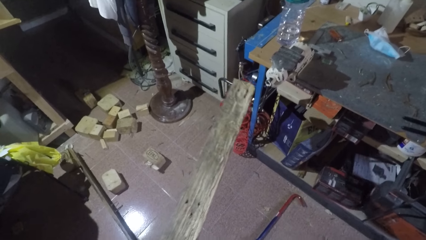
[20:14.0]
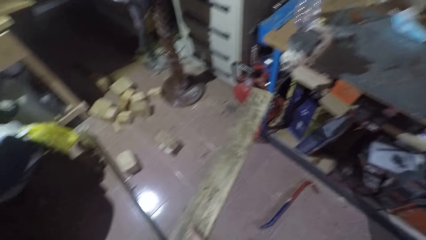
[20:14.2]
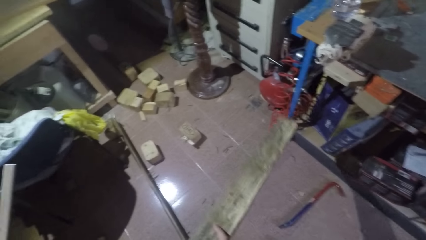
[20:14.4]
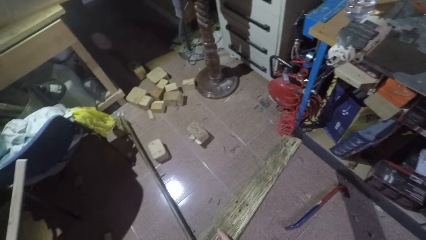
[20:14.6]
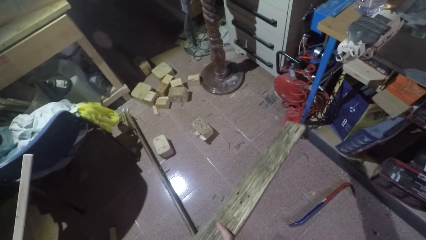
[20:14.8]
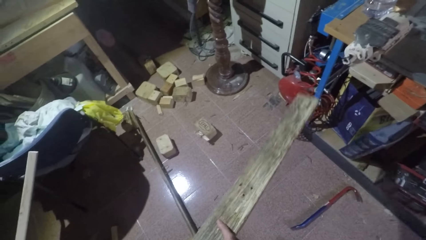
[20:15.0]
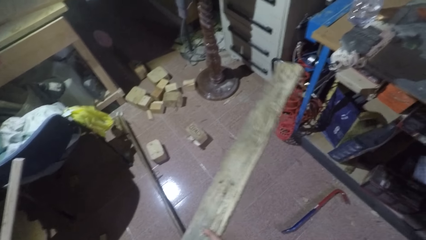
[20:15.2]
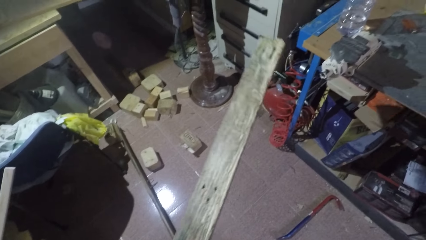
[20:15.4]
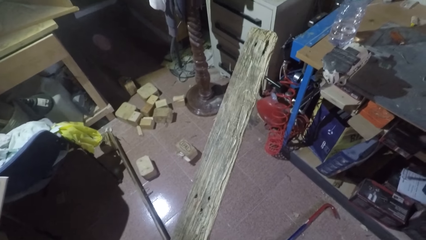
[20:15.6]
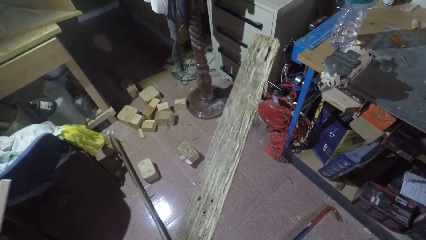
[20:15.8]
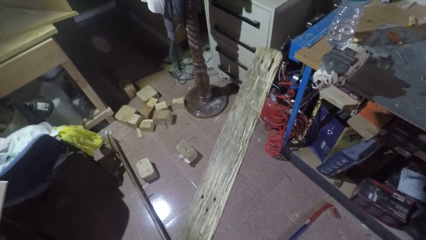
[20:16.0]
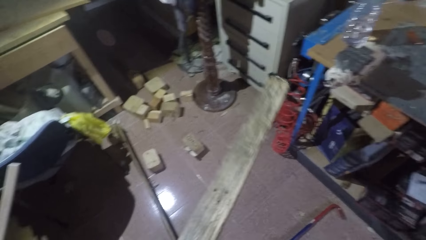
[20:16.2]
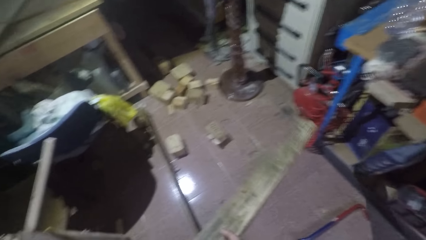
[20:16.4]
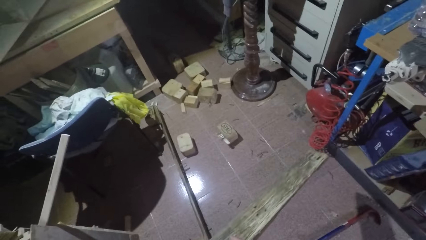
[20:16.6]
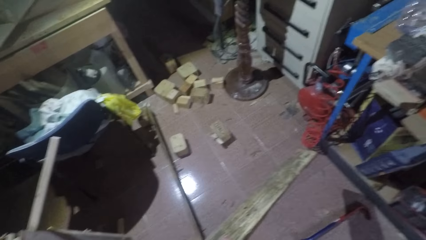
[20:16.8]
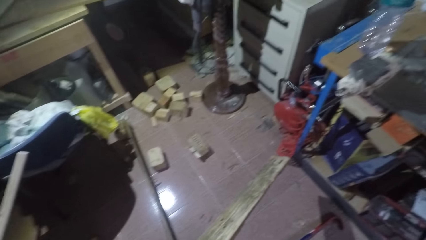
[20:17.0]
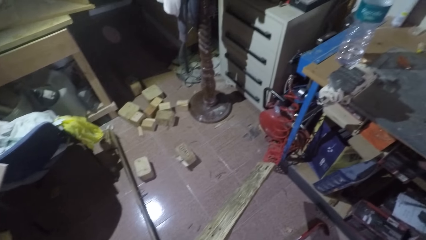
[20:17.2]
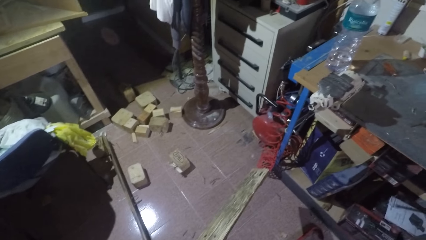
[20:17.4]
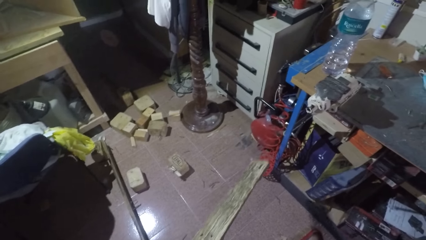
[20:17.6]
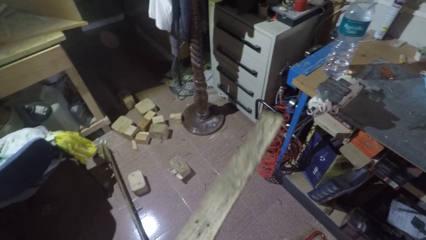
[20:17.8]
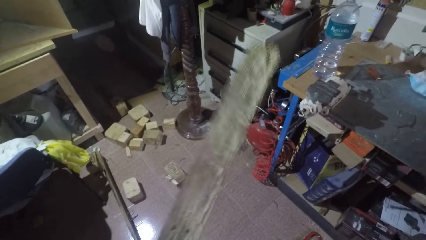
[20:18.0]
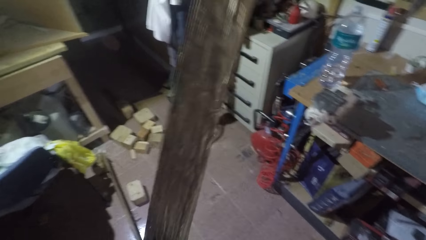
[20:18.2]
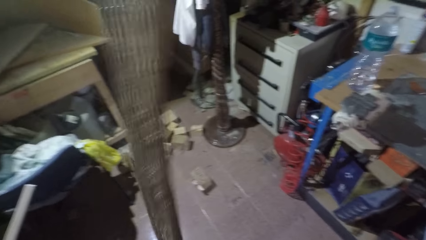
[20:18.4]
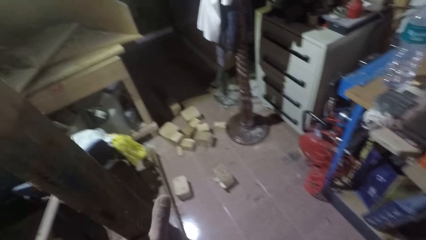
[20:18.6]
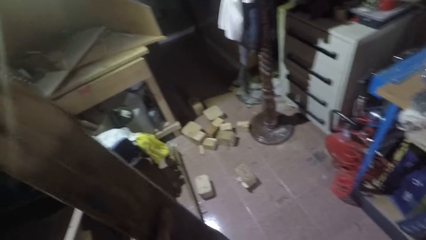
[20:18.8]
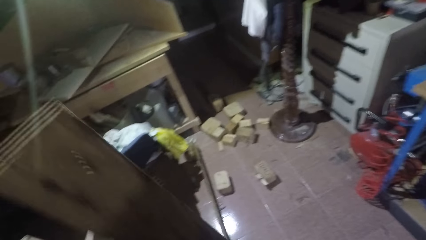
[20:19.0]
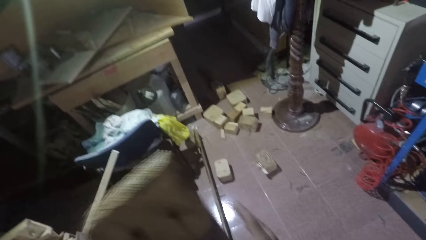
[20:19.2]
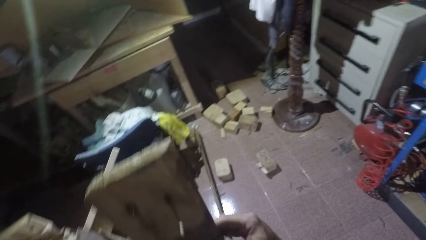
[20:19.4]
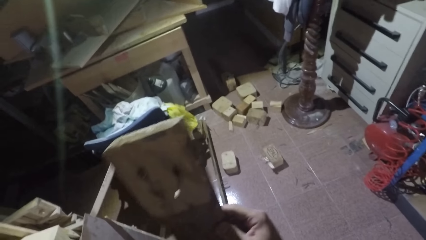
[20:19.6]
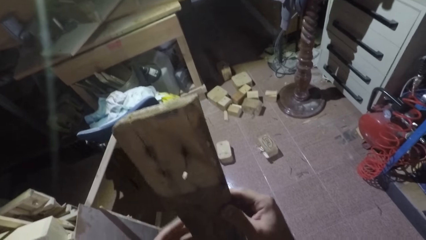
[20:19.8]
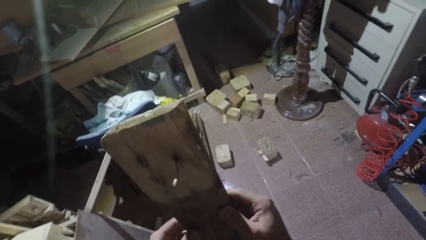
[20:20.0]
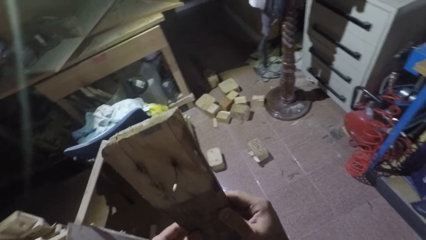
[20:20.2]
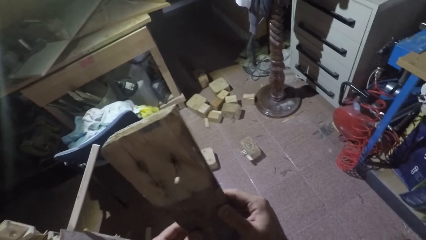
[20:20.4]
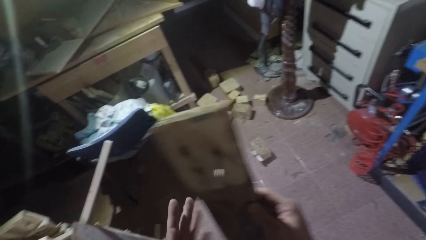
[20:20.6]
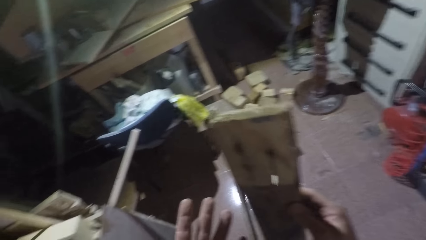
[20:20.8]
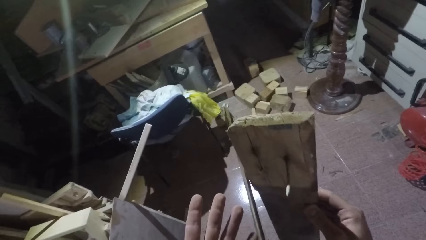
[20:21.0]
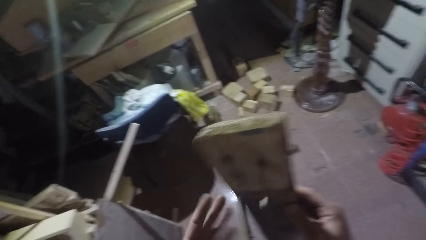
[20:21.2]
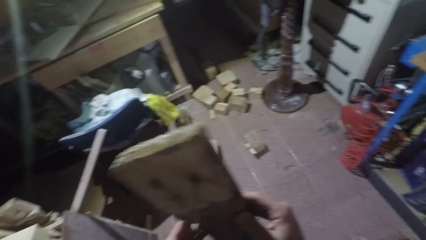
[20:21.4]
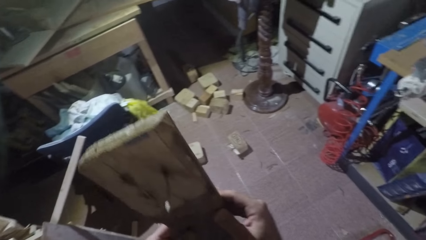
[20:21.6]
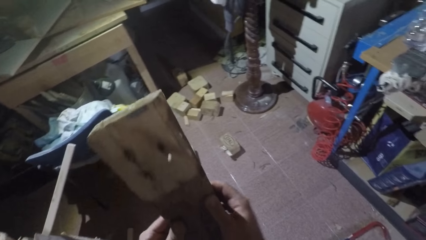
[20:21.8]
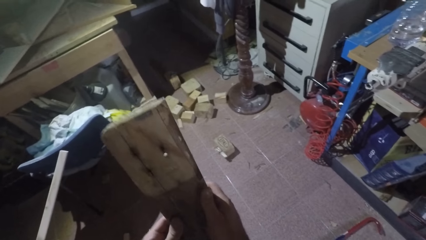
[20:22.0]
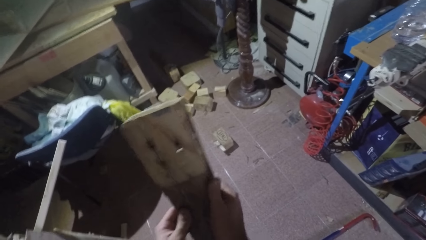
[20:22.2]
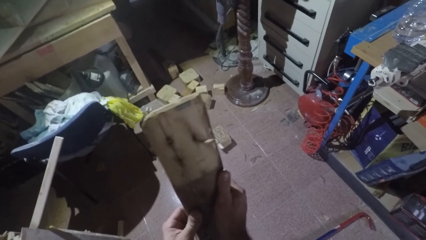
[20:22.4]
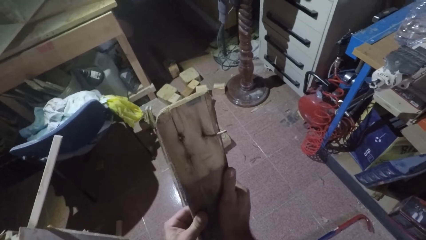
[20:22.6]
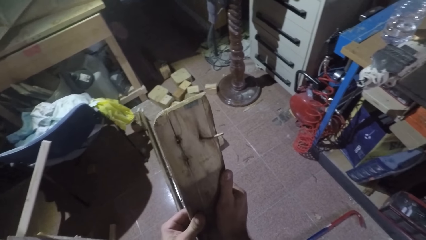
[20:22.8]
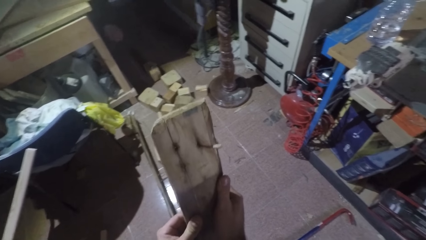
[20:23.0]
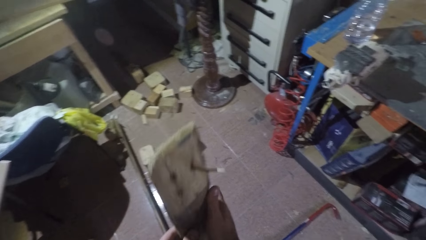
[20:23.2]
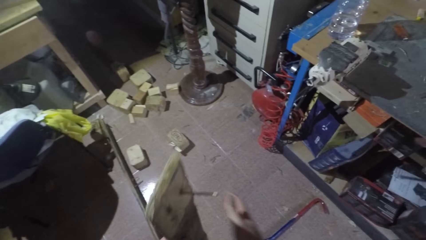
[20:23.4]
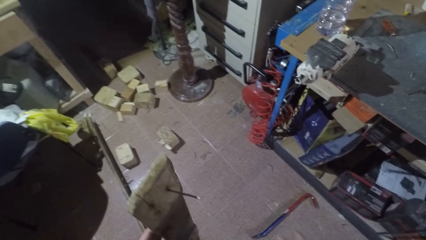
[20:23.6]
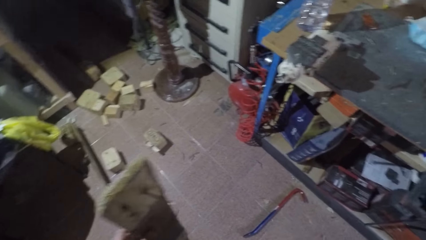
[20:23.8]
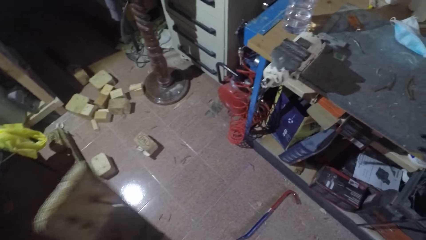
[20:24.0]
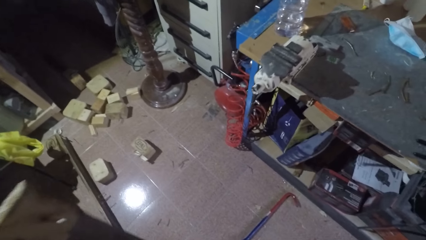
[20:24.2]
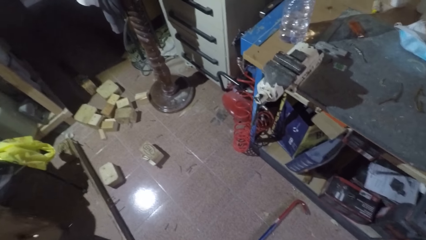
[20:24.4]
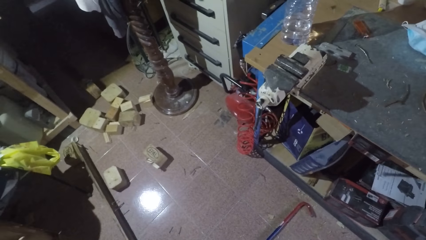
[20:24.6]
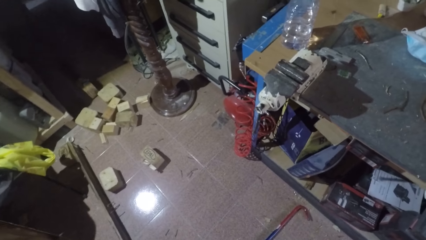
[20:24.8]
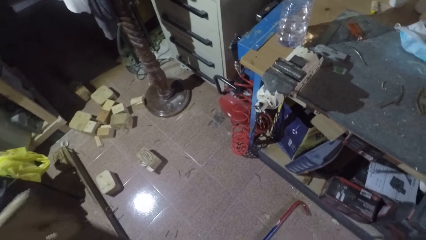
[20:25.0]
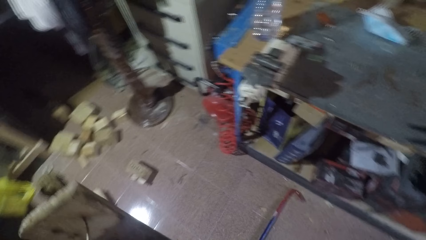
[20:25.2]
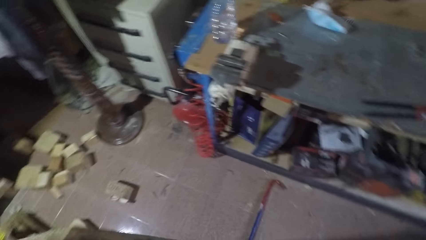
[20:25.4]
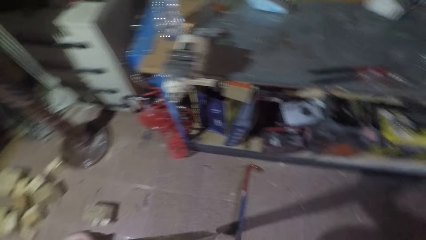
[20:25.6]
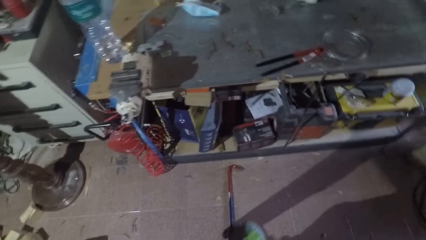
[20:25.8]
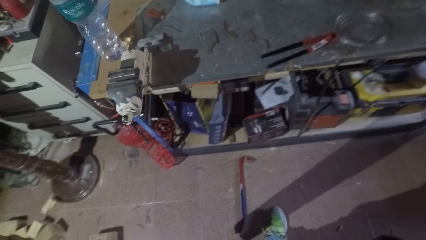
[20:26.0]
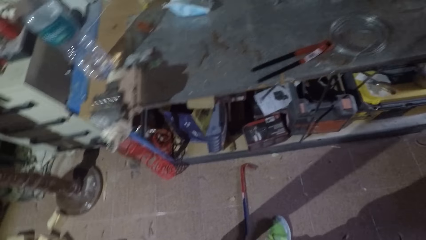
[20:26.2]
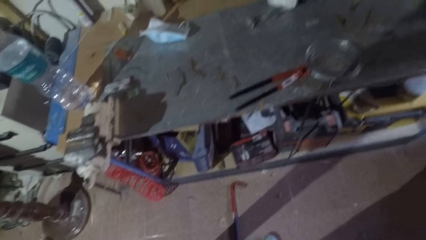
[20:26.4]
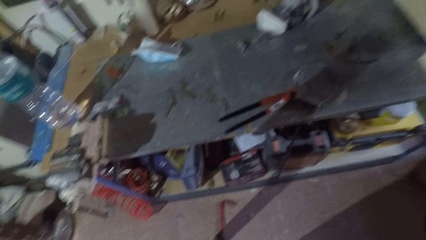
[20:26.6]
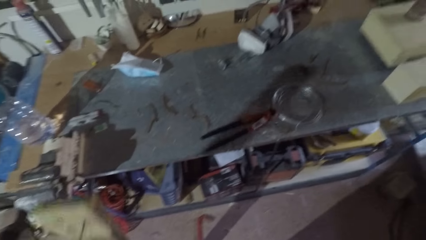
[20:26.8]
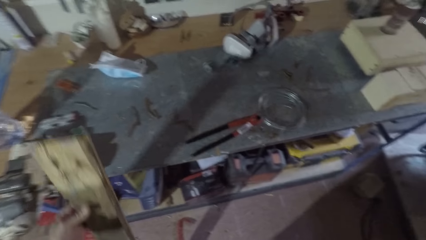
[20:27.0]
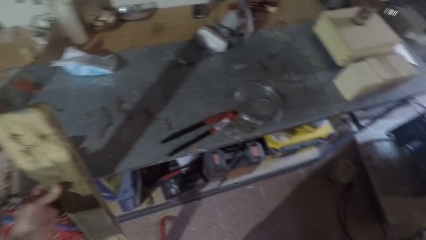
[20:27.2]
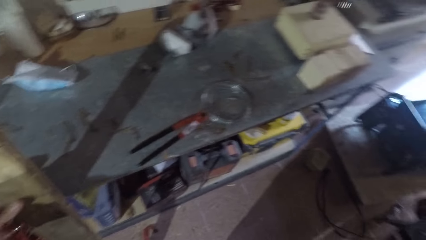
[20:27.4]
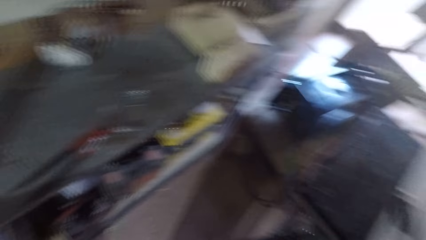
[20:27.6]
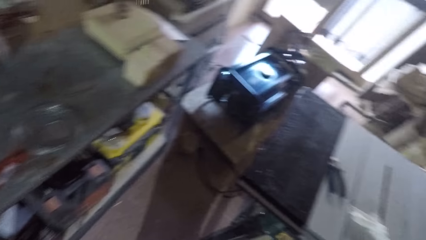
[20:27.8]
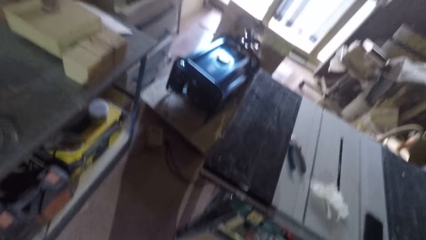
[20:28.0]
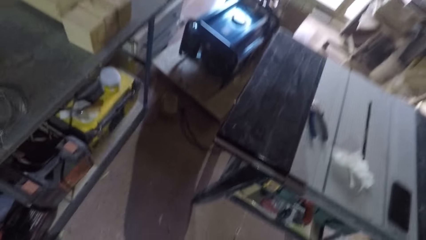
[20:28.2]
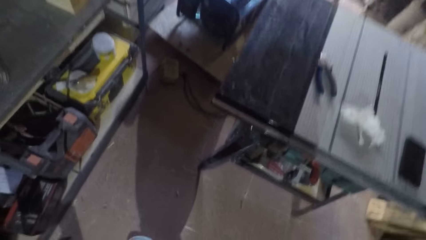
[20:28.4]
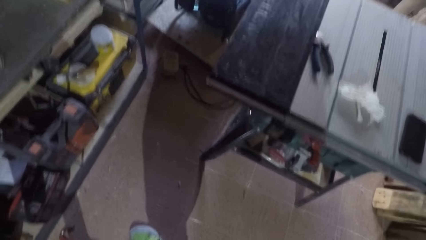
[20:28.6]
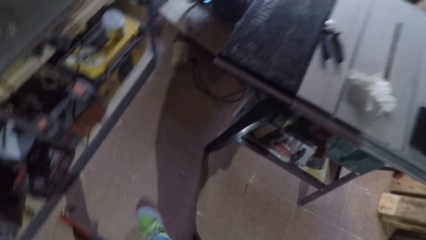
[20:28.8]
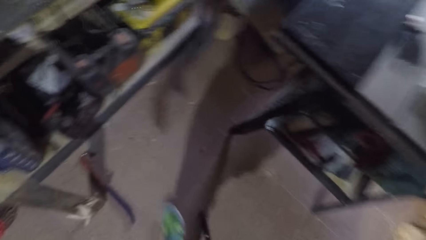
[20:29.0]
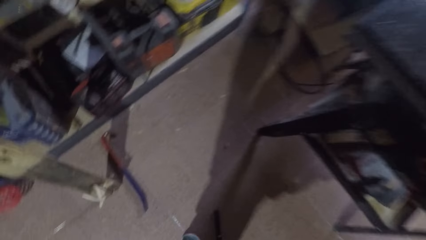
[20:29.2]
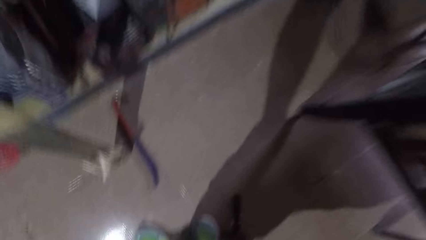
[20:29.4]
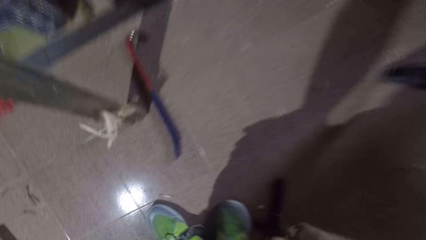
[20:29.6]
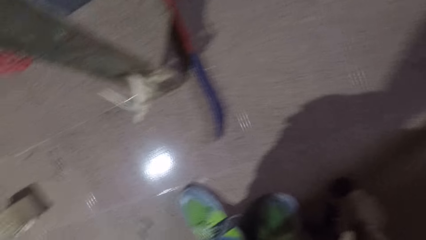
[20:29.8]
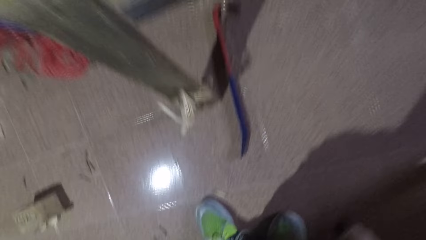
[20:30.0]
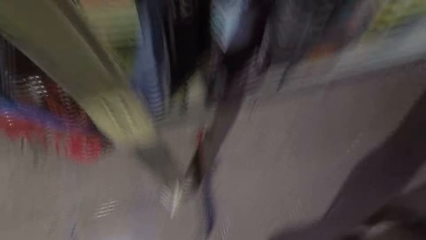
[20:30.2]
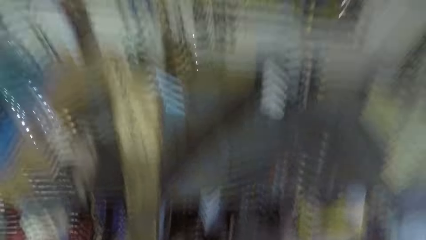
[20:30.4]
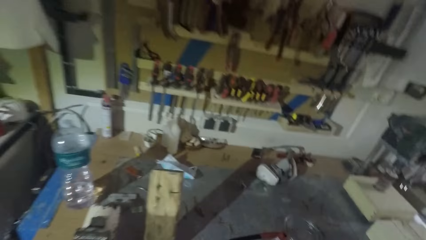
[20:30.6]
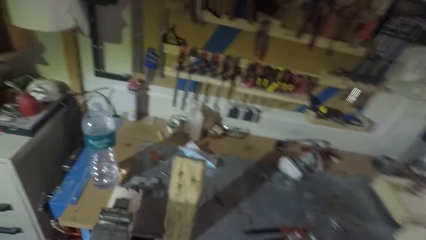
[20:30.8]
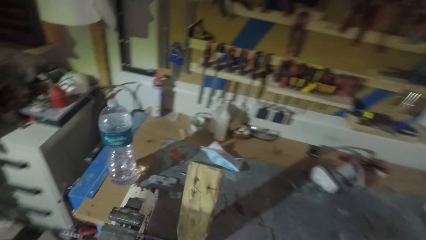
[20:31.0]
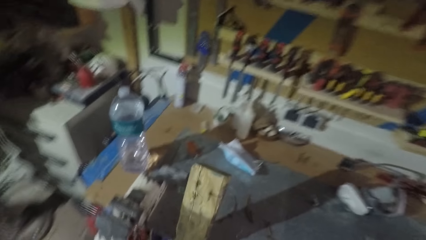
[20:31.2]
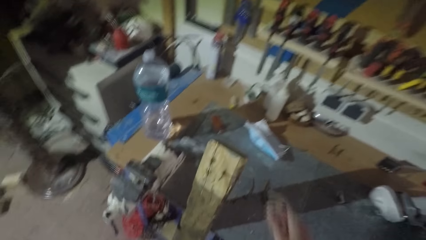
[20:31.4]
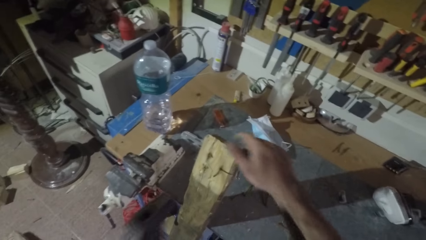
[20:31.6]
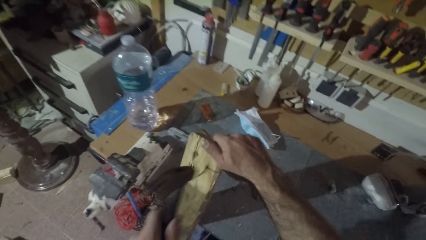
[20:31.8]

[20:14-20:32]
The camera wearer looks at his left hand. He continues examining the lumber. He turns around. He puts the lumber against the table. He picks up the hammer on the floor.
